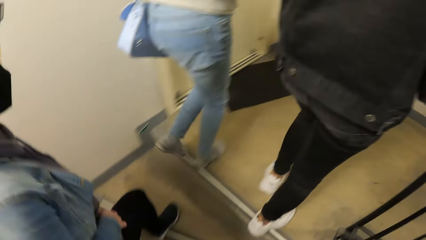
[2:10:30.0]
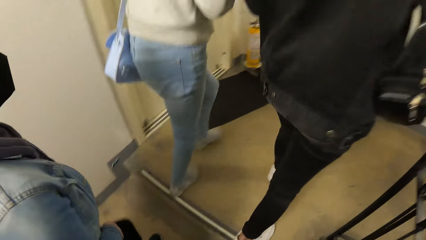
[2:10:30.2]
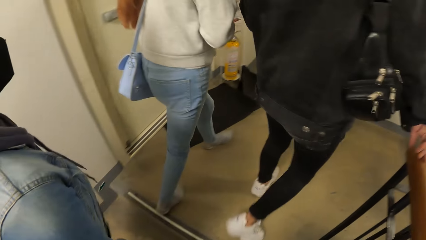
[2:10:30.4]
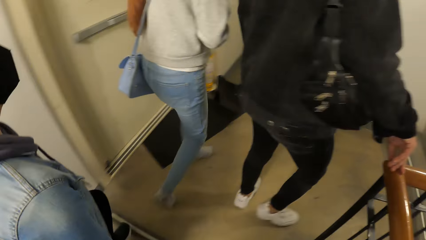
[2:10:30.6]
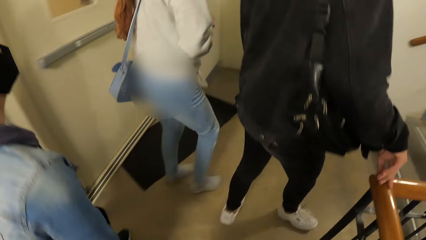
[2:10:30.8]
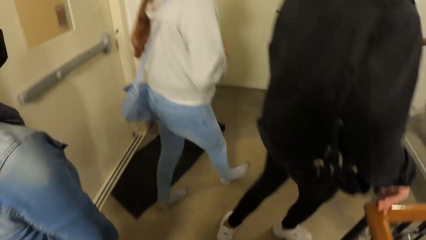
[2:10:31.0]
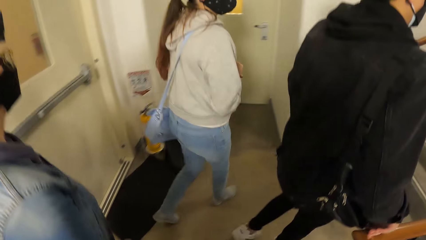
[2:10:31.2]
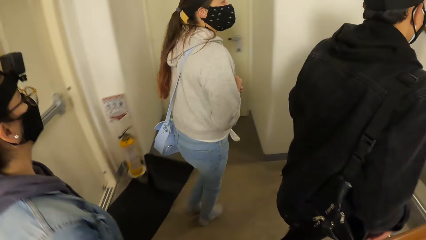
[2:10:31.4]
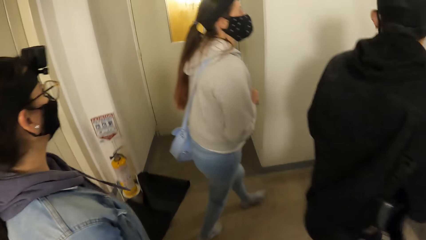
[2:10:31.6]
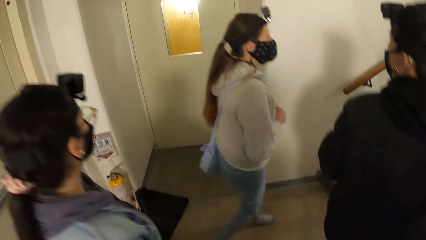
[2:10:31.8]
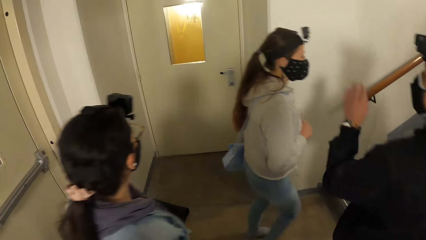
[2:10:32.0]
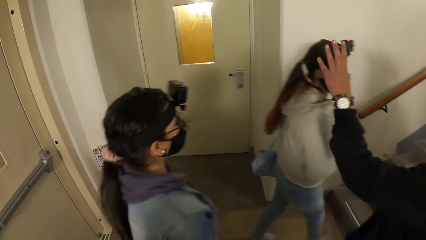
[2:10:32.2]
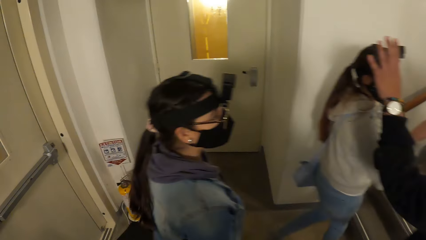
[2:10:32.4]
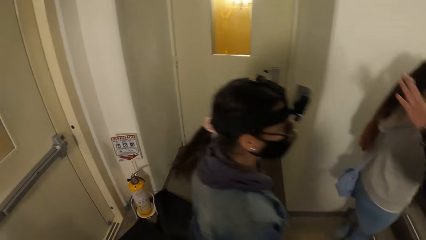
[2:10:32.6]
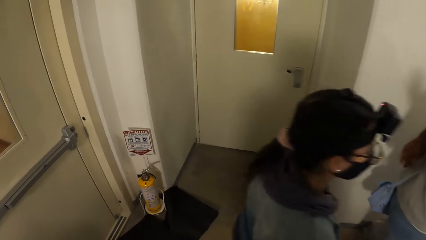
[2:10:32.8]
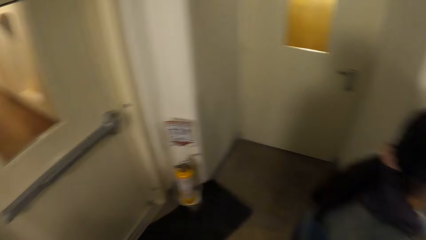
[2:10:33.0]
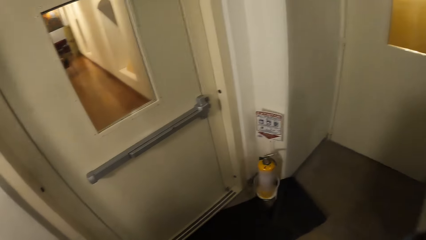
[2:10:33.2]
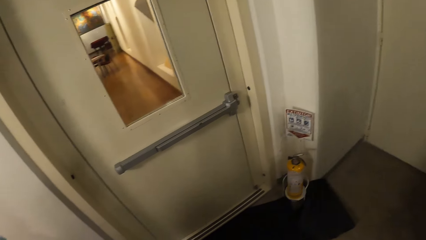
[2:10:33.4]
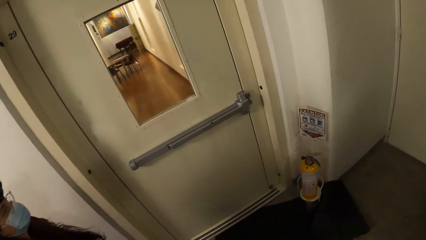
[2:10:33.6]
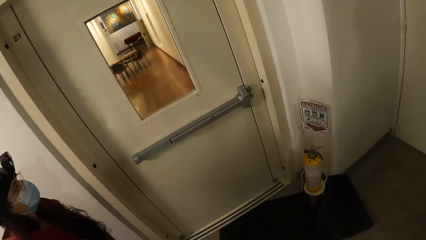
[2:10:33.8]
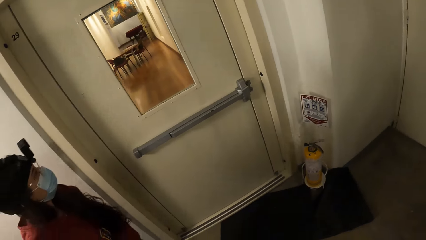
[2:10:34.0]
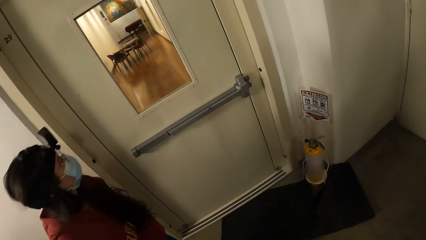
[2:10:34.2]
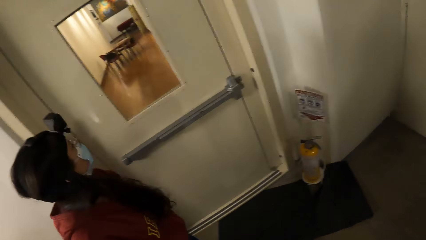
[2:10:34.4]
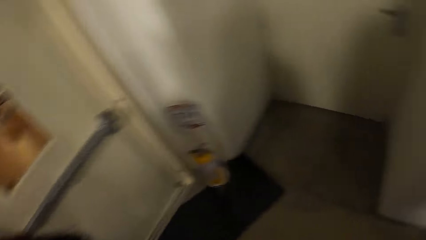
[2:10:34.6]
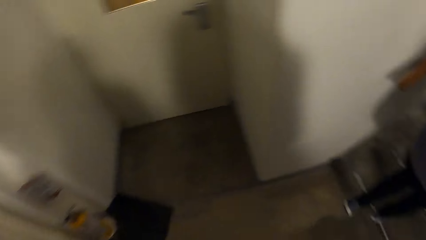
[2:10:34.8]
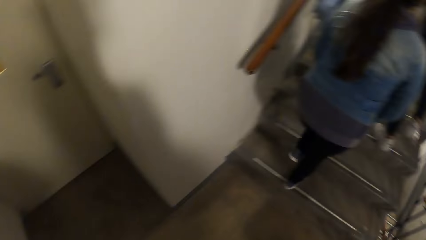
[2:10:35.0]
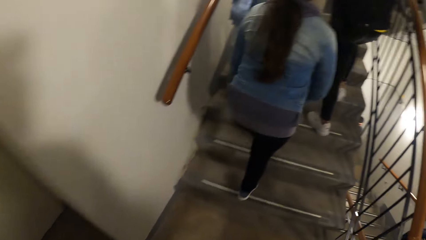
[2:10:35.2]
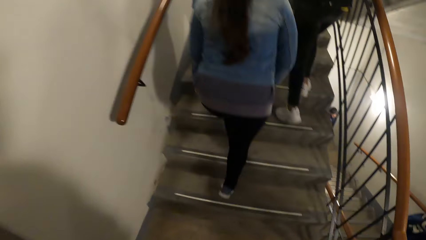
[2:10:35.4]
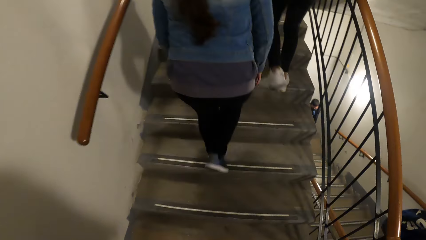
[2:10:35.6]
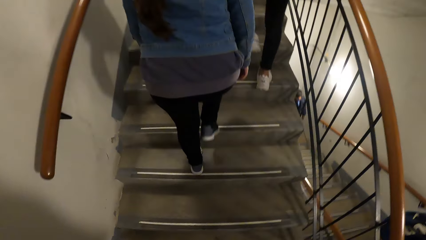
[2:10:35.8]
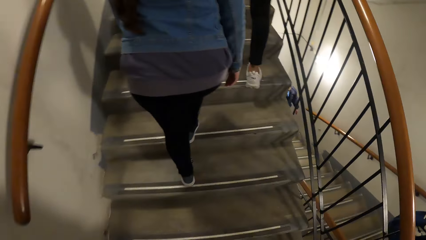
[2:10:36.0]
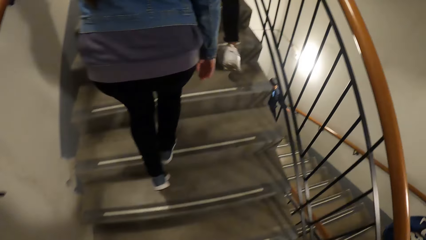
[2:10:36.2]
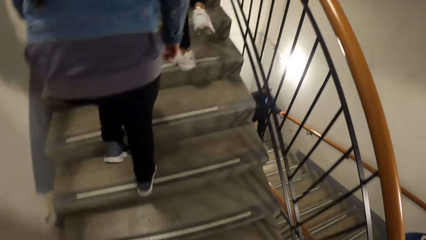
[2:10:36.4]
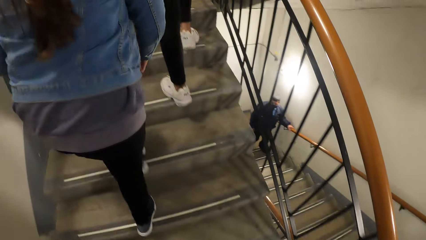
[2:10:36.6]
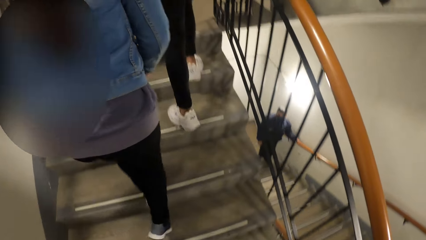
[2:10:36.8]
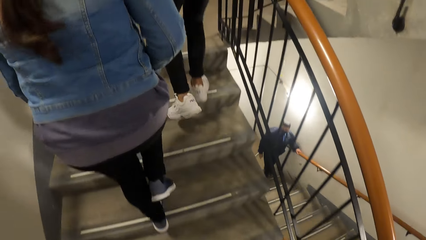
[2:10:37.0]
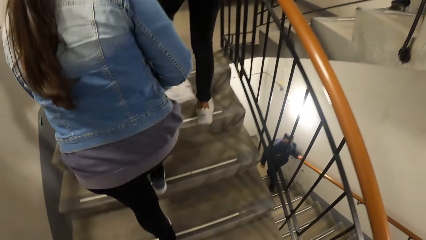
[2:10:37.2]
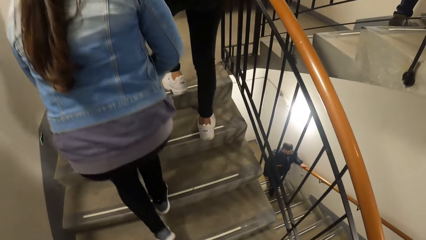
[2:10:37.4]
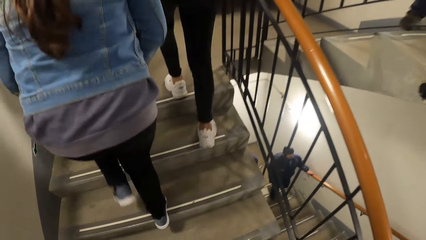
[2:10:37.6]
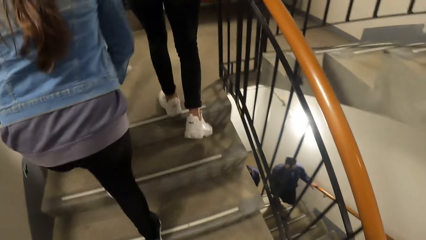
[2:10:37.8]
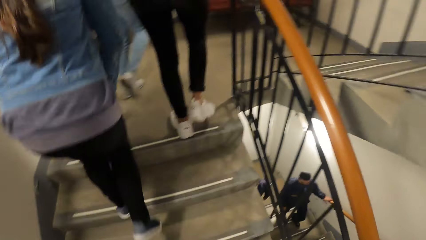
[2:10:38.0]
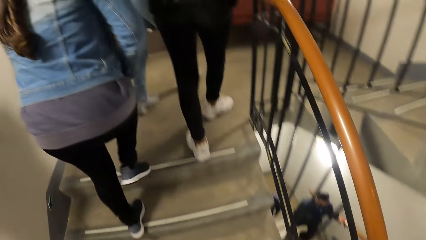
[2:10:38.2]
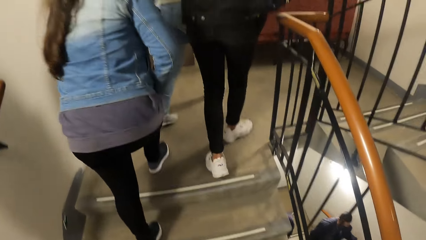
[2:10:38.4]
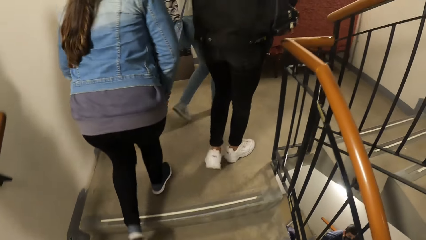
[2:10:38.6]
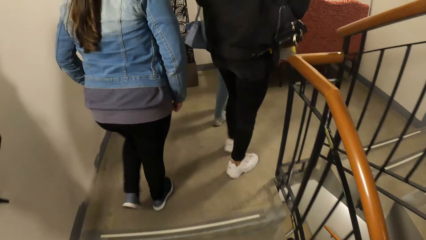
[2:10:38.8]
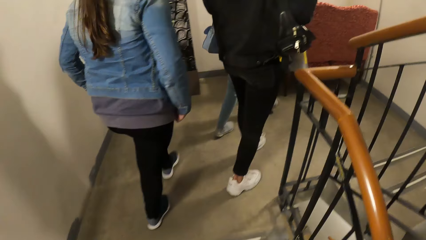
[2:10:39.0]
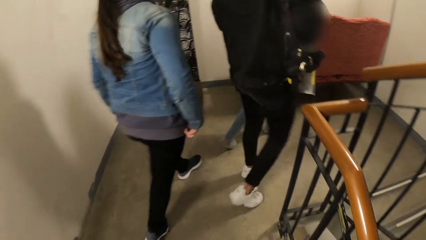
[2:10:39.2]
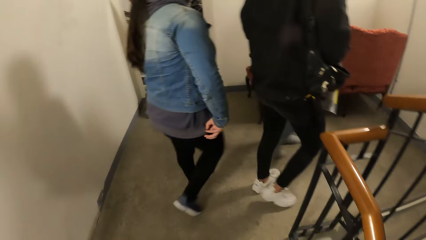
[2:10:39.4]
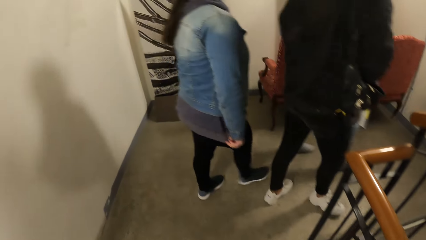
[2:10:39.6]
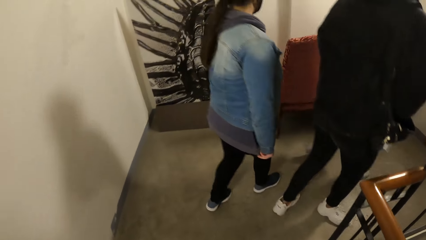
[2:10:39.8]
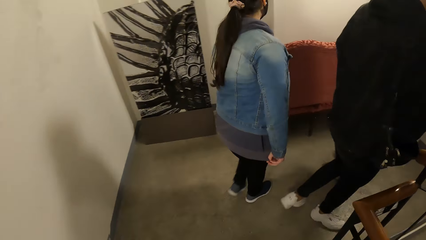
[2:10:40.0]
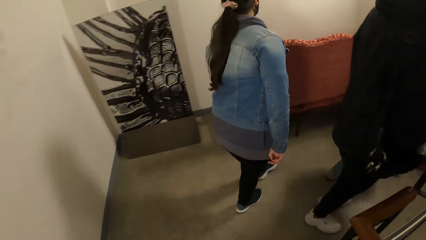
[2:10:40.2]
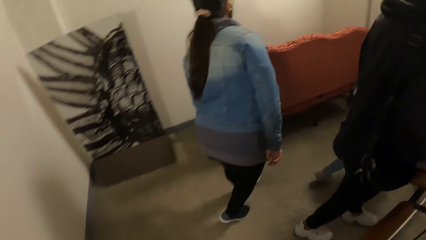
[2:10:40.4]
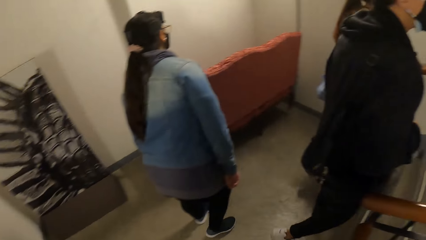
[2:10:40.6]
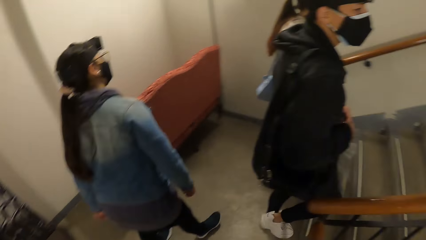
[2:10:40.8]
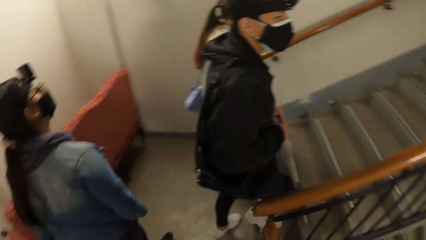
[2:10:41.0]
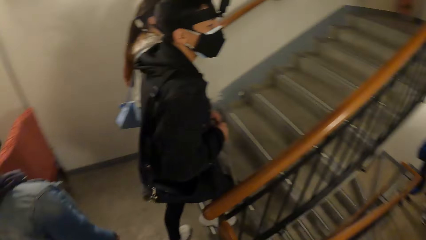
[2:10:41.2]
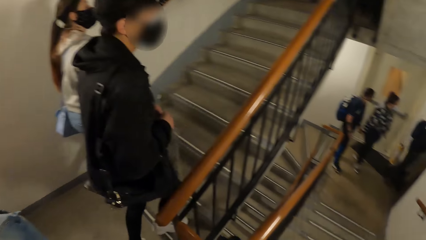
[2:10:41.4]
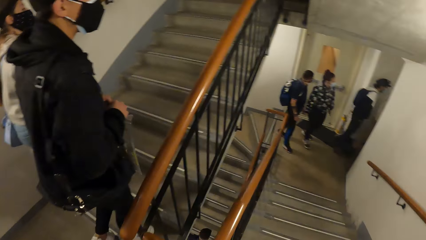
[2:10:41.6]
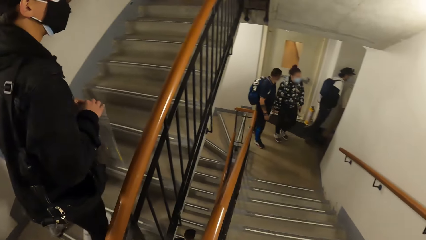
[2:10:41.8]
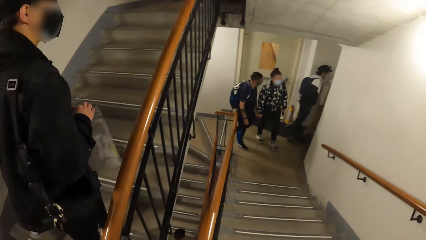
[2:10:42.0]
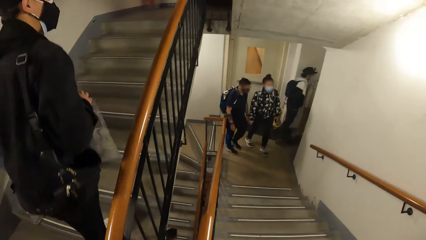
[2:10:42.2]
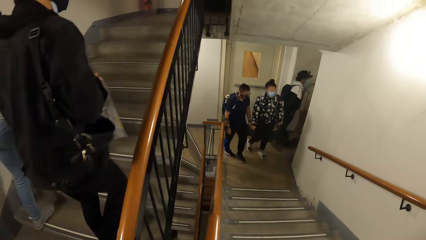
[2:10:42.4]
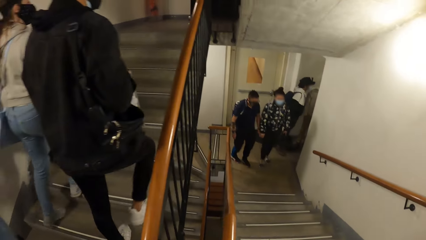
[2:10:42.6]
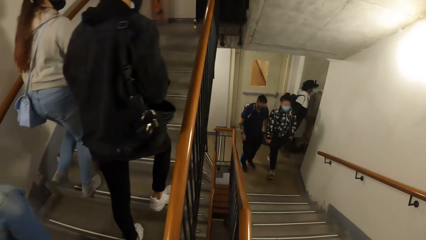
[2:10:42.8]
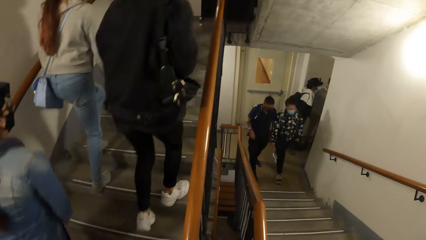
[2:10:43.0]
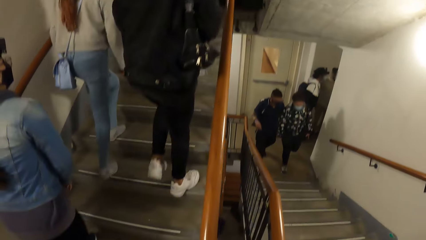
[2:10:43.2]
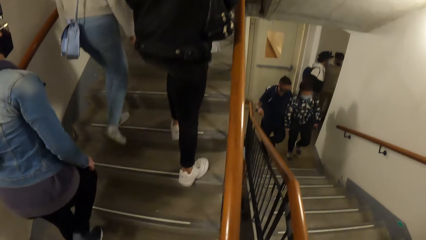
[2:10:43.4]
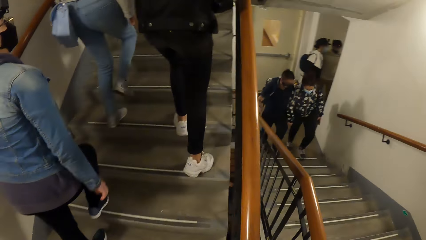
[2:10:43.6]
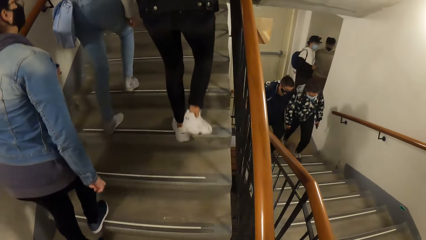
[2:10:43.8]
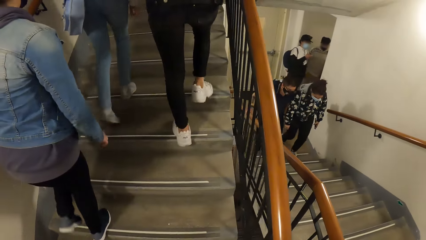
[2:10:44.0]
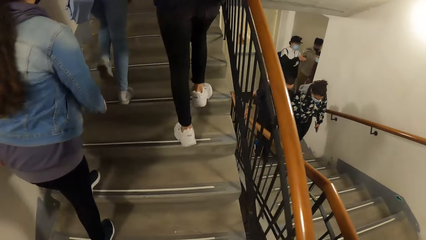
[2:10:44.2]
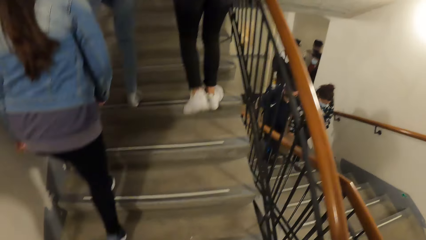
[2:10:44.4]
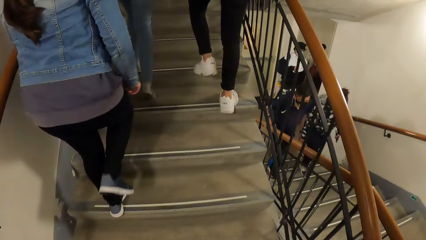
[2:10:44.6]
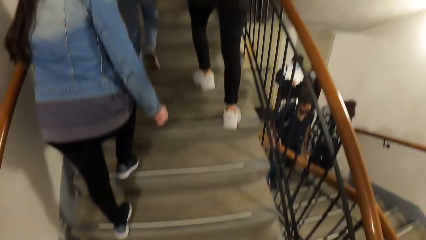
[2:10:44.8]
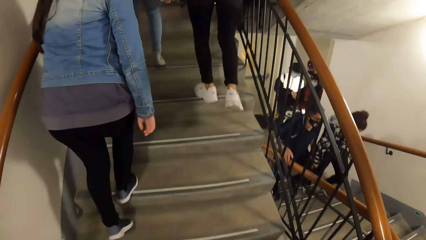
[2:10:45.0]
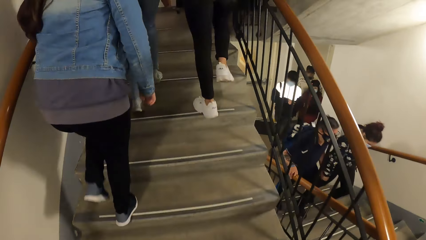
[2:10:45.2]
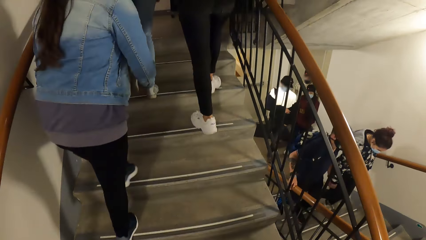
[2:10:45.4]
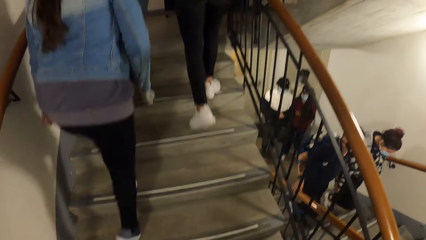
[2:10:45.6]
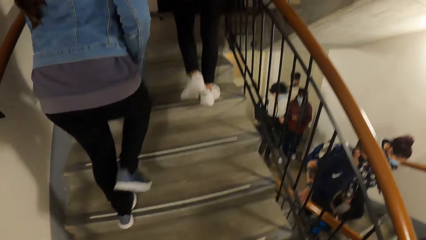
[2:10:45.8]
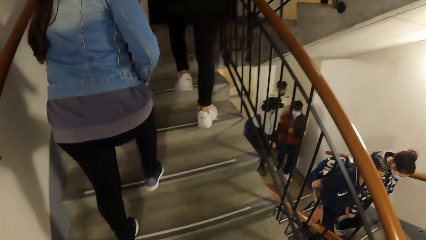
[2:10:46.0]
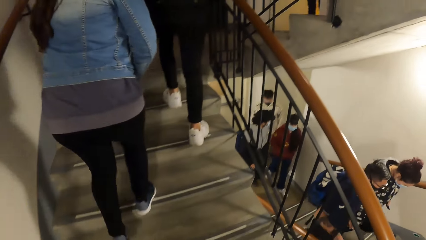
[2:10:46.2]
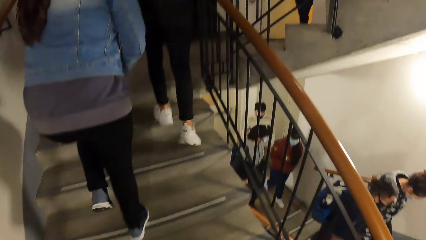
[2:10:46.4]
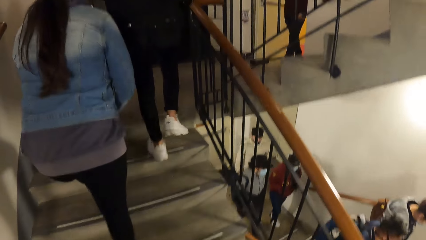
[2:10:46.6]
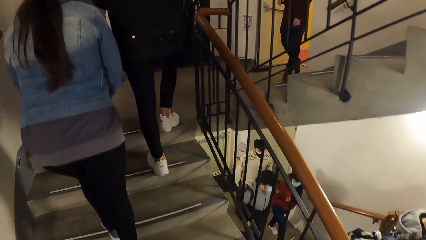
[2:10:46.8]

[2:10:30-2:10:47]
The camera wearer climbs the stairs. A man places his right hand on the railing of the flight of stairs, and gesticulates with his left hand. A woman walks up the flight of stairs. Another man walks up the flight of stairs. Another man walks up the flight of stairs. Another woman walks up the flight of stairs.
